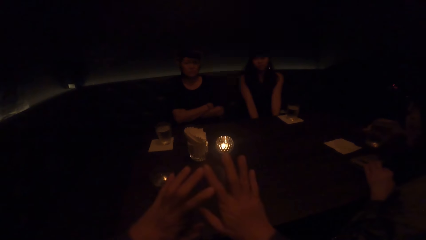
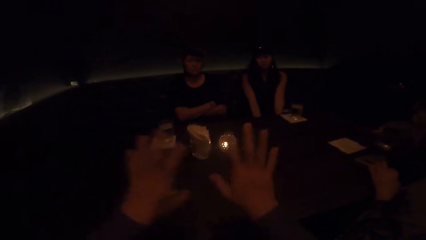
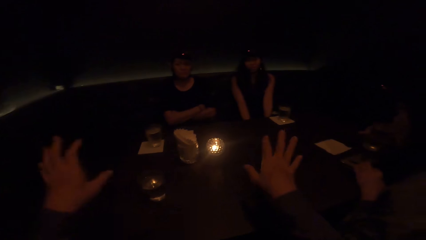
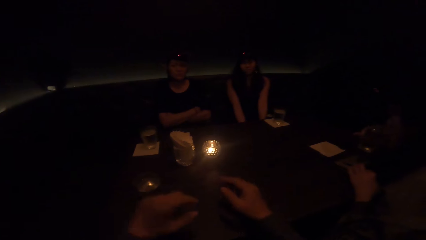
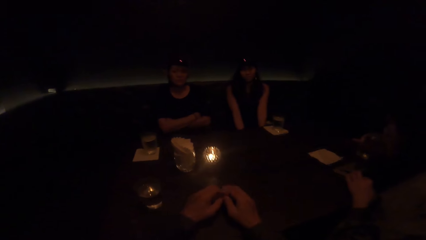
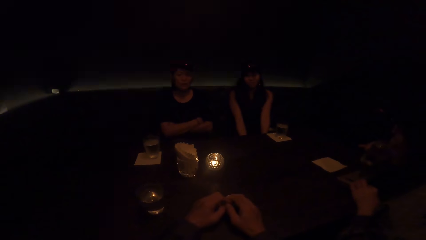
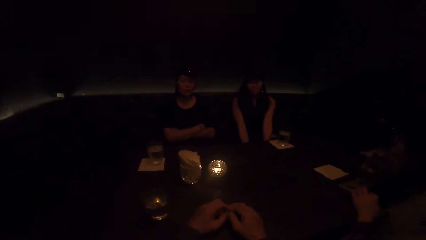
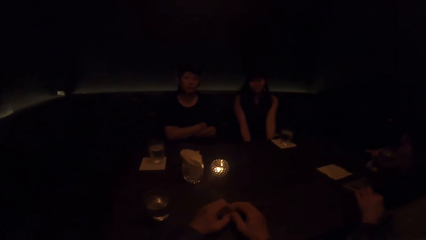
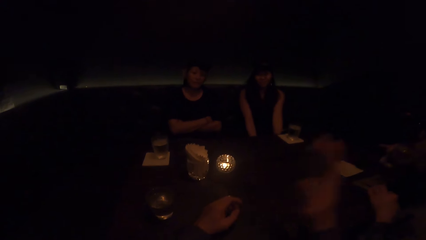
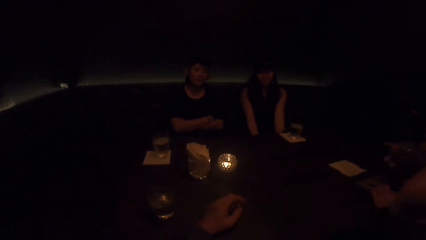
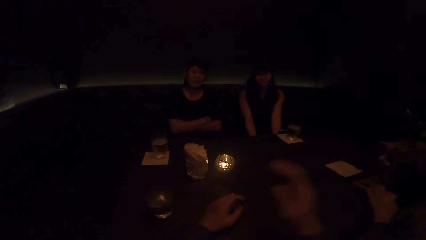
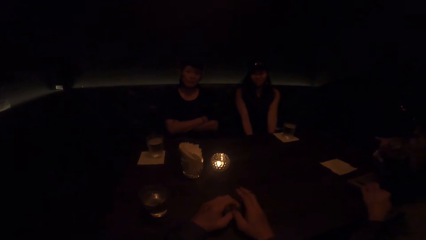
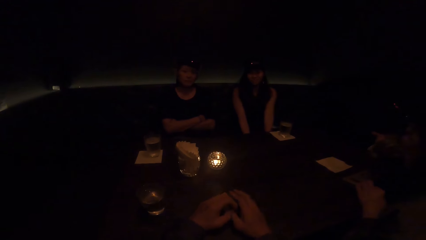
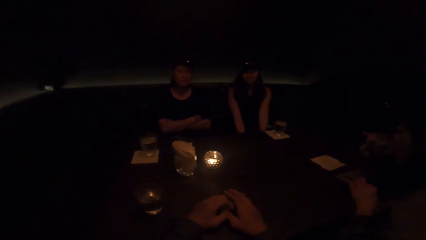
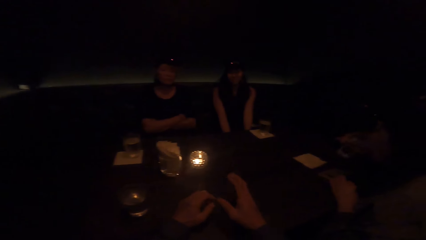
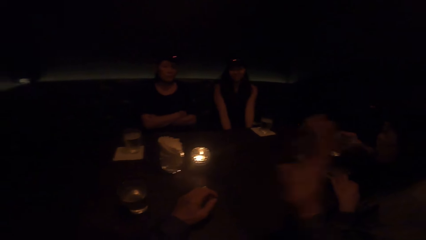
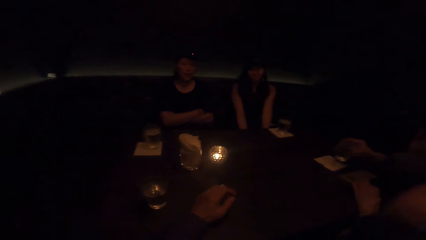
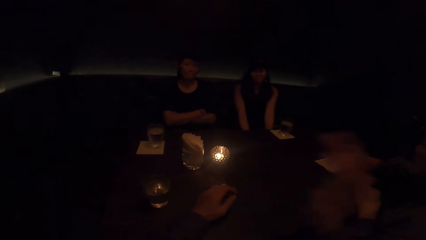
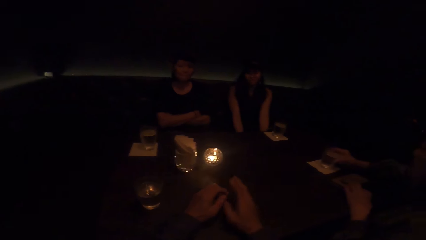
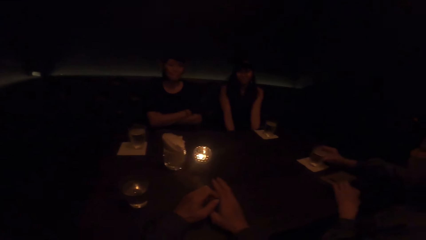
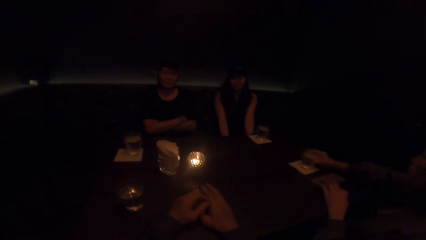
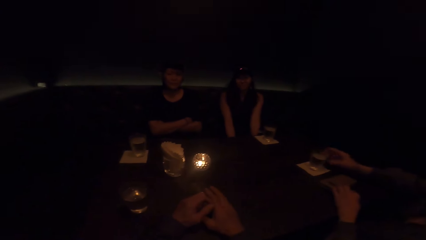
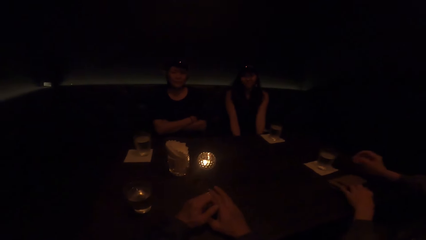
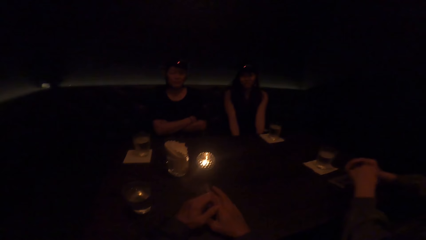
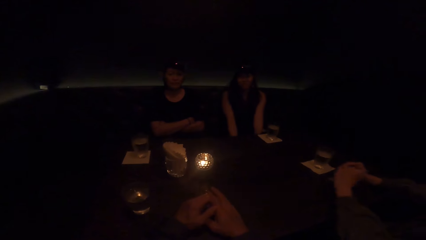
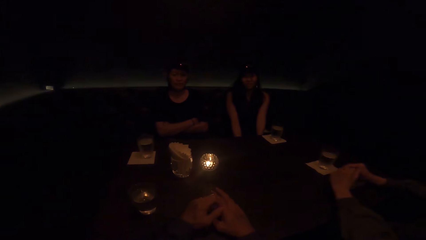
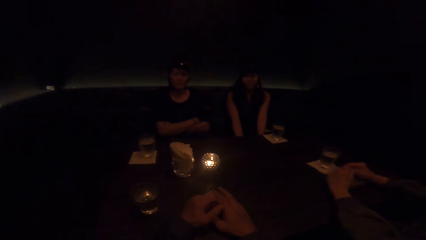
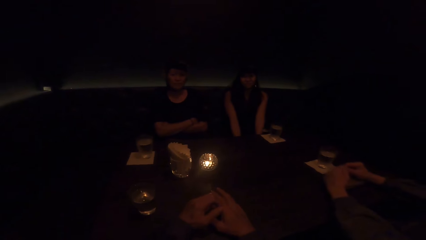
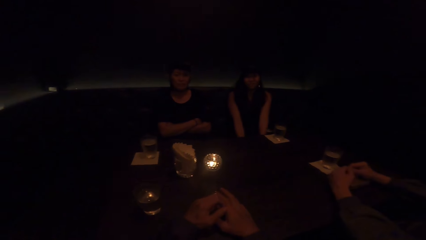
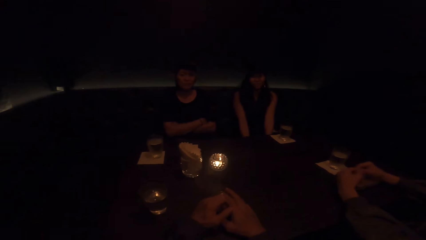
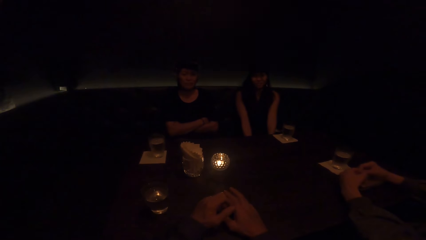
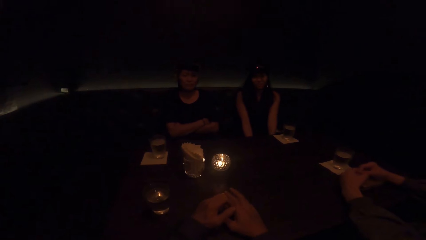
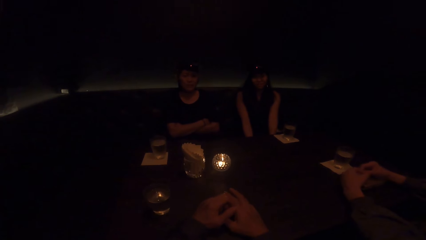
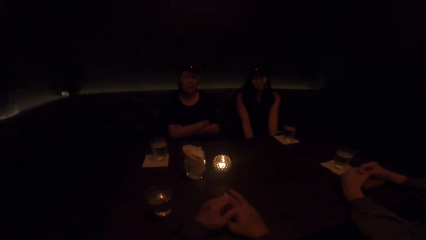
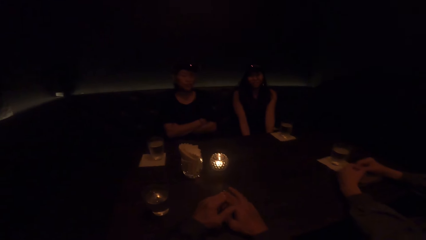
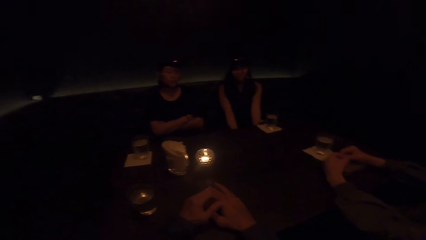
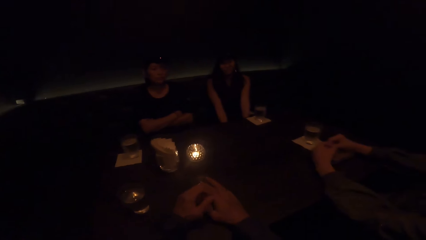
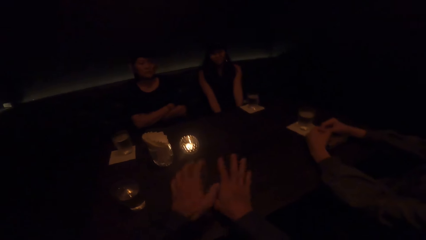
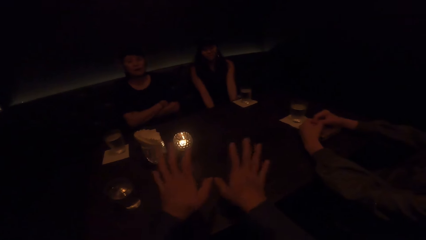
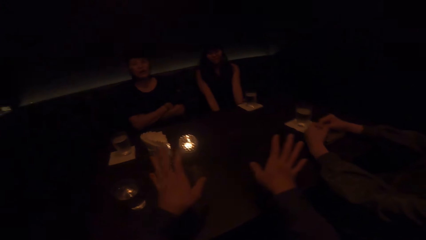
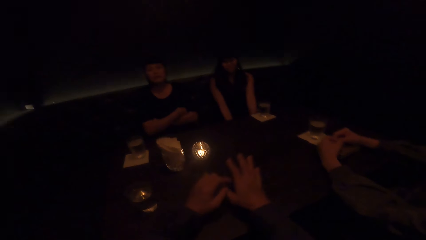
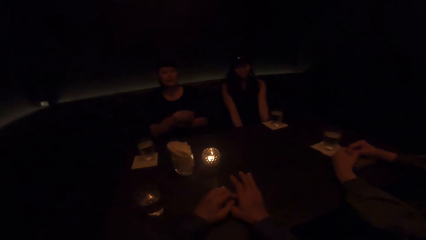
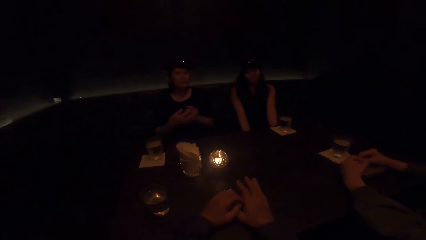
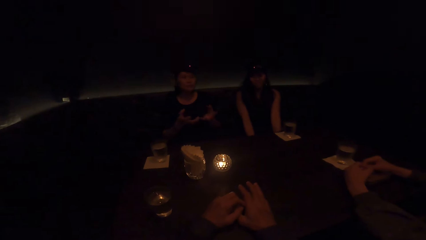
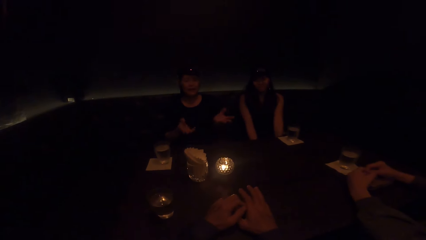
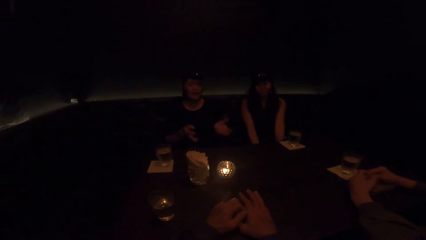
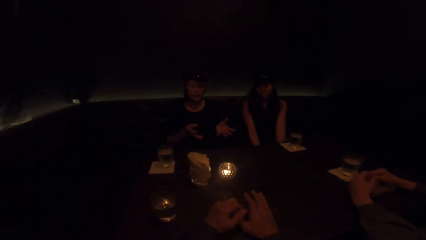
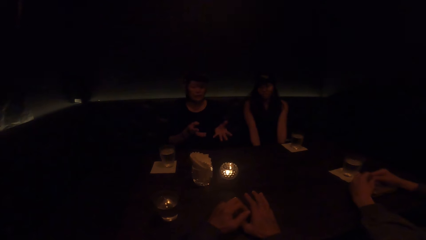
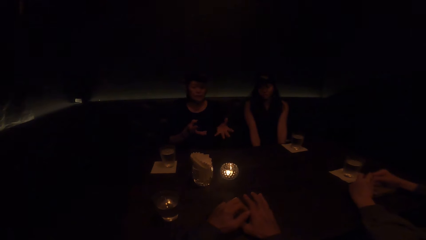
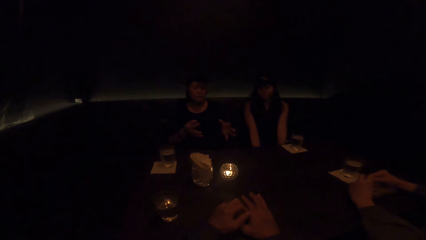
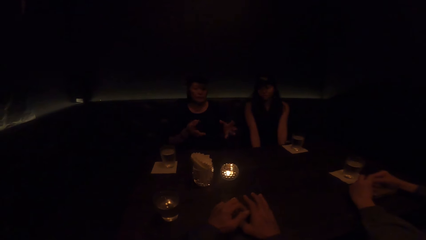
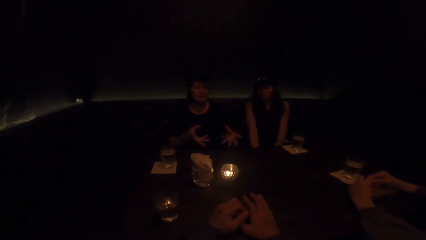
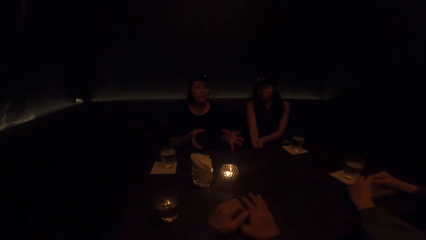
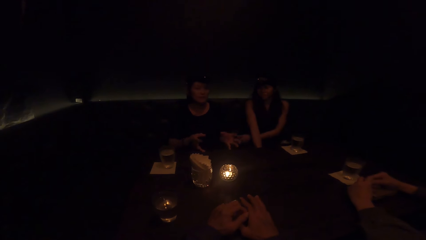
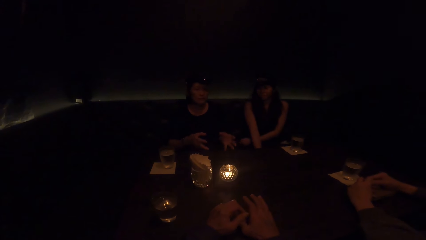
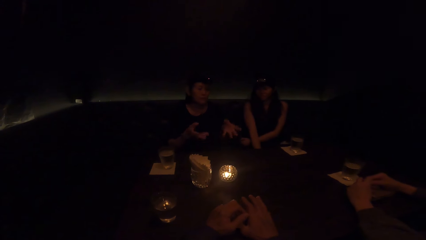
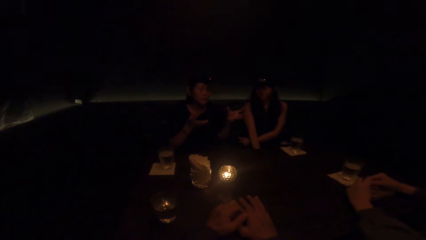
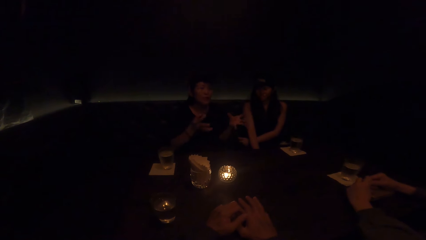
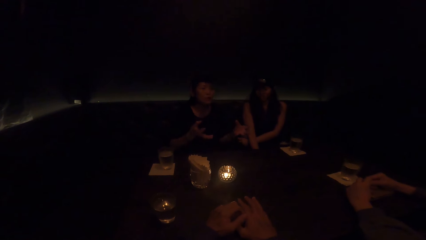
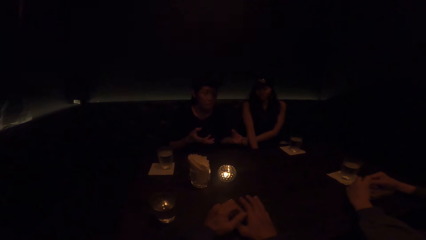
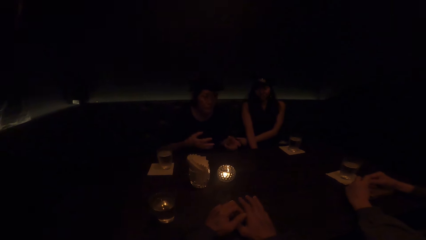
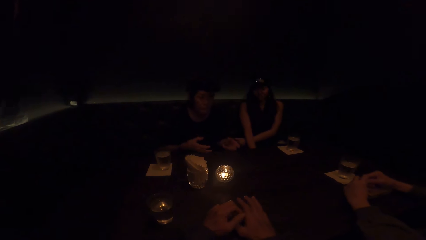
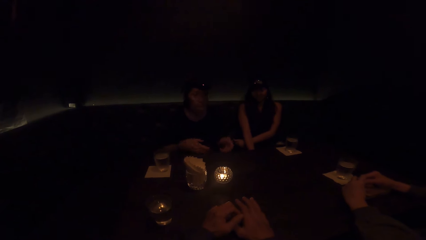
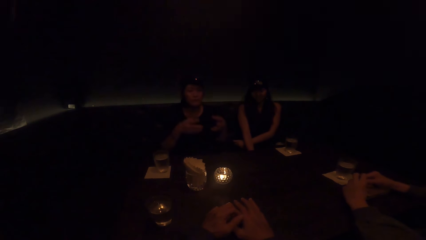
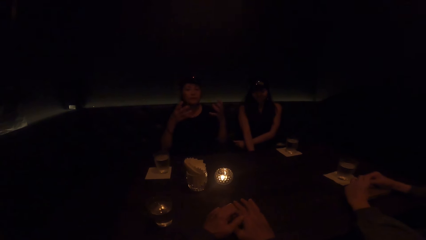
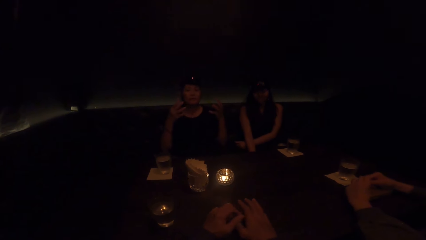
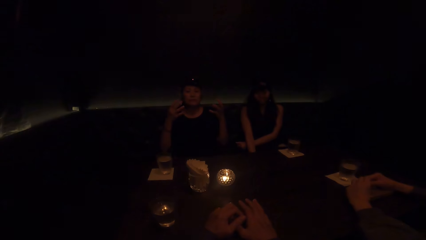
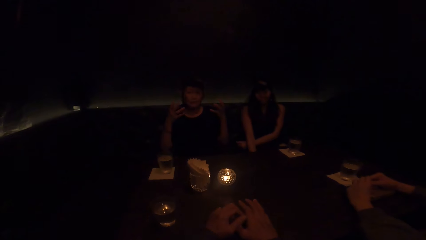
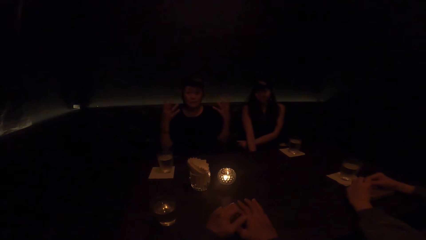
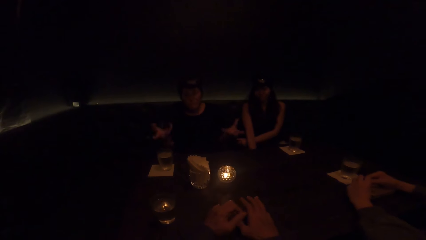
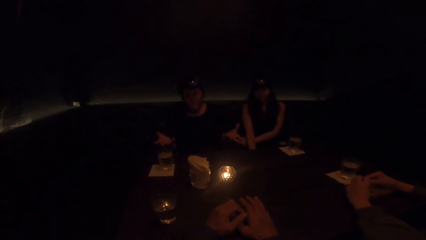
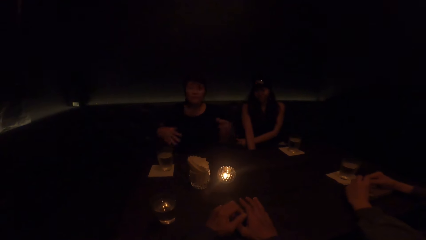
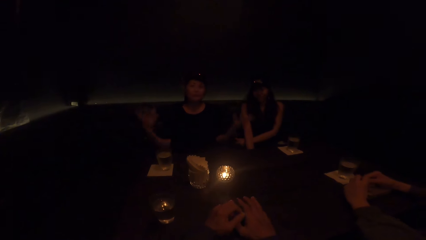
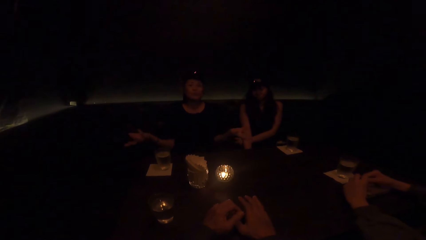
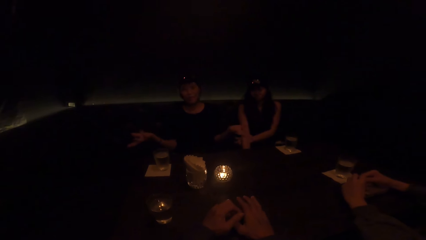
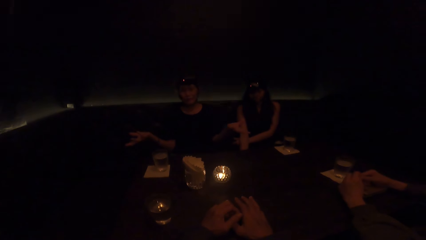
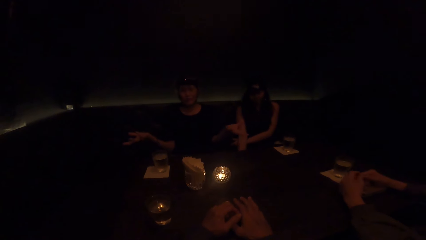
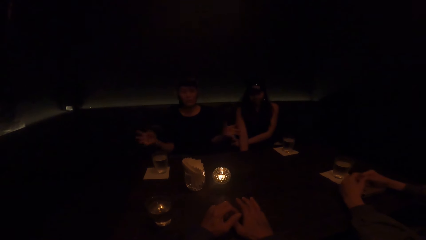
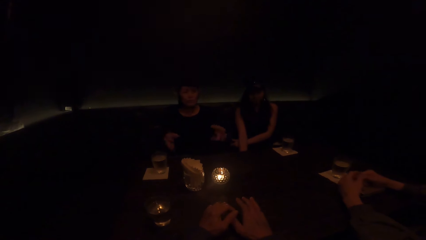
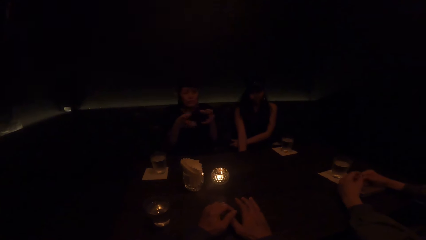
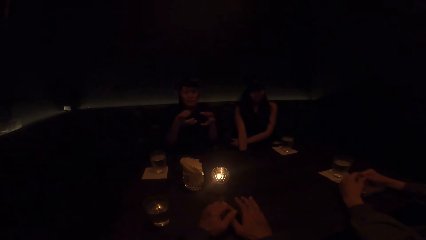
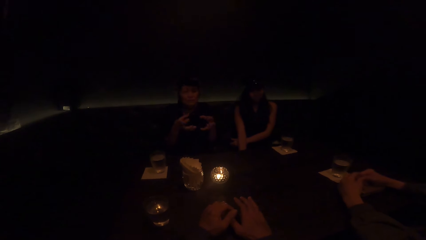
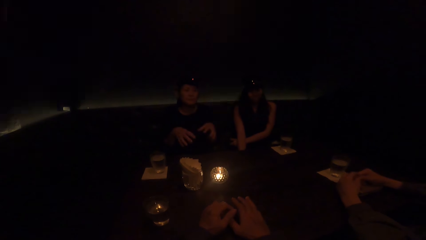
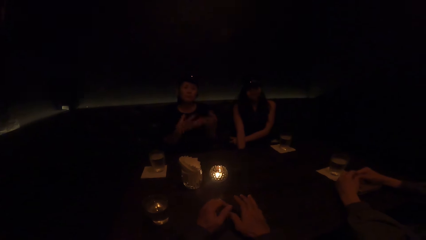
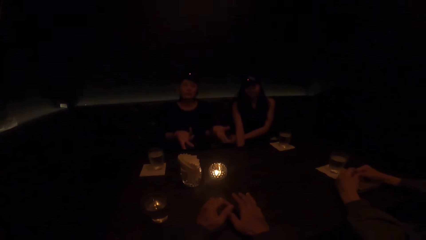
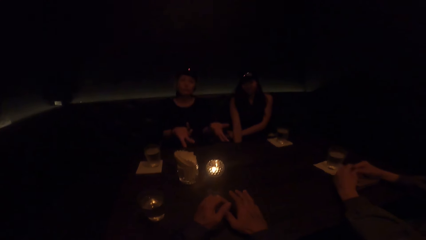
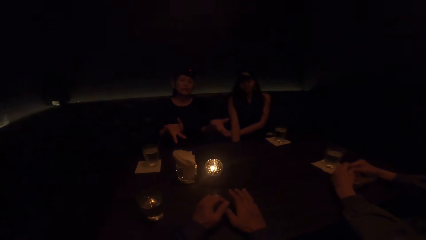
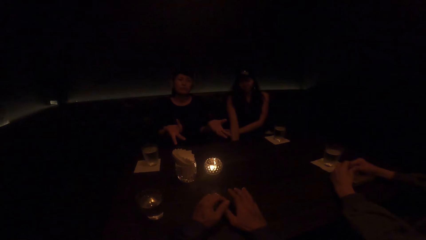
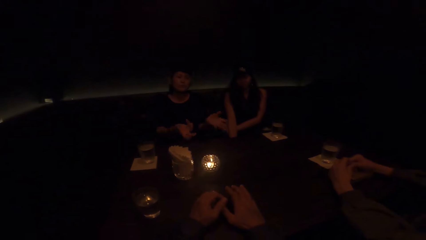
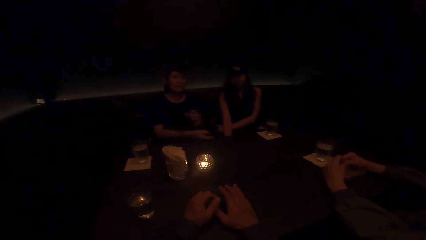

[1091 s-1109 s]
The camera wearer demonstrates with both hands and rests a hand on the table. A man drinks something. The camera wearer sways a hand, rests the hand on the table and lifts the hand. The man puts the glass on the table. The camera wearer rests a hand on the table, rubs the other hands and communicates to the other people. A woman converses with the camera wearer. The woman demonstrates with both hands. Another woman nods her head.
